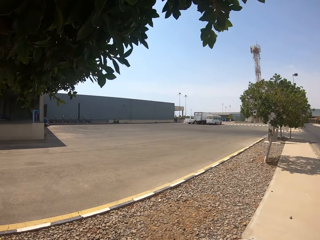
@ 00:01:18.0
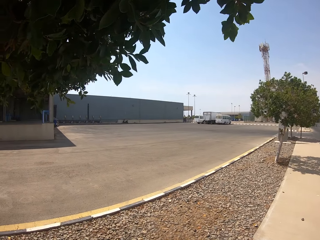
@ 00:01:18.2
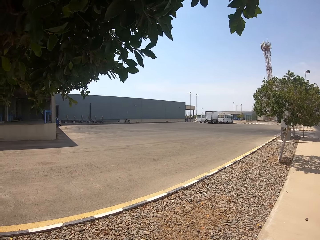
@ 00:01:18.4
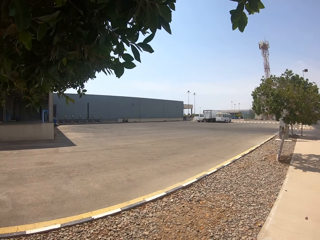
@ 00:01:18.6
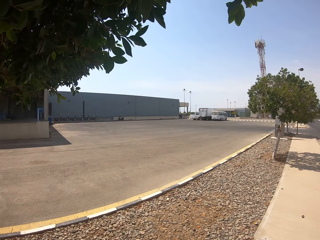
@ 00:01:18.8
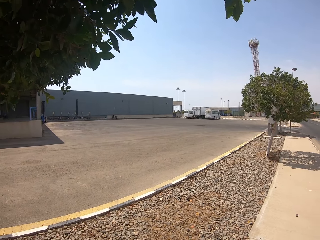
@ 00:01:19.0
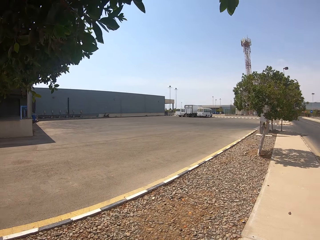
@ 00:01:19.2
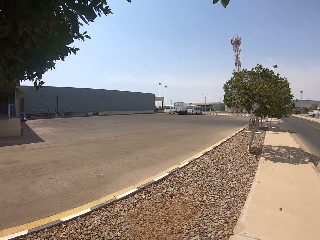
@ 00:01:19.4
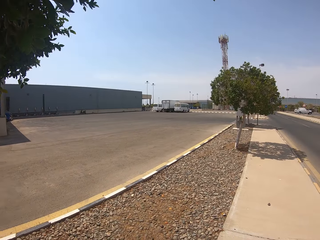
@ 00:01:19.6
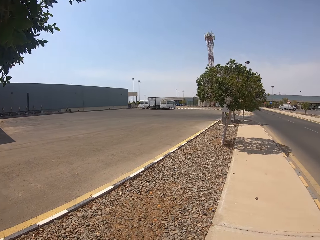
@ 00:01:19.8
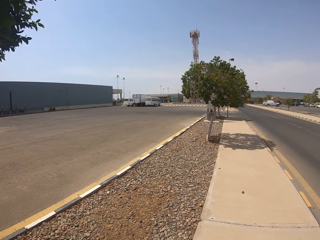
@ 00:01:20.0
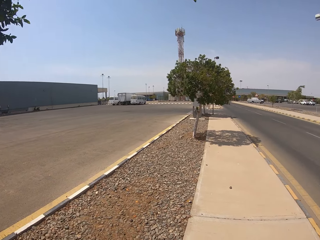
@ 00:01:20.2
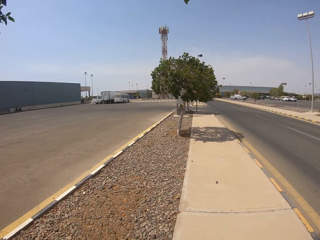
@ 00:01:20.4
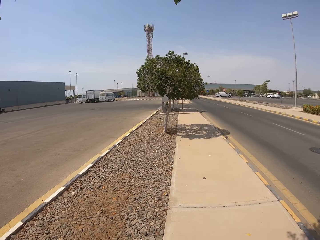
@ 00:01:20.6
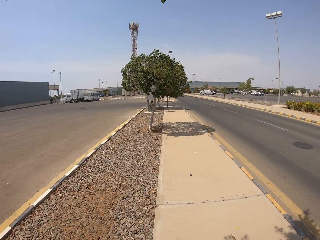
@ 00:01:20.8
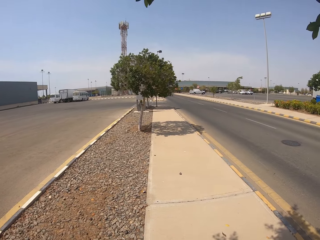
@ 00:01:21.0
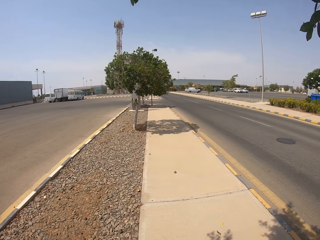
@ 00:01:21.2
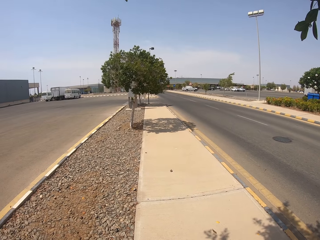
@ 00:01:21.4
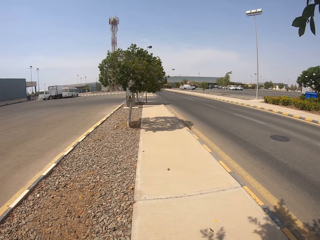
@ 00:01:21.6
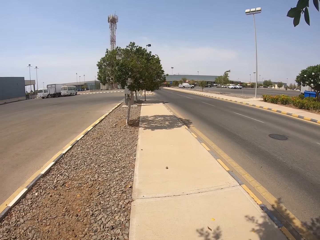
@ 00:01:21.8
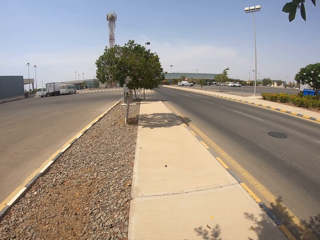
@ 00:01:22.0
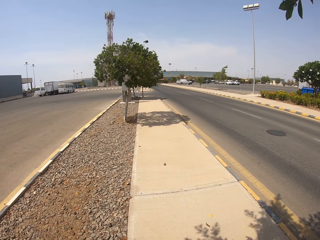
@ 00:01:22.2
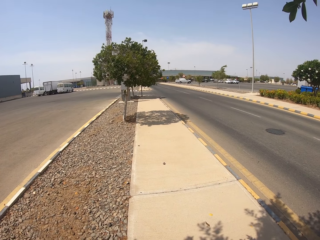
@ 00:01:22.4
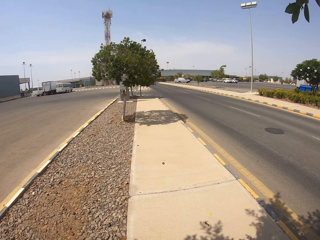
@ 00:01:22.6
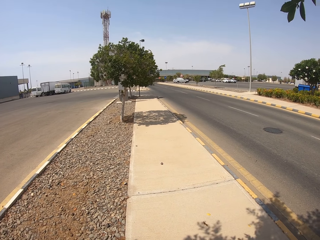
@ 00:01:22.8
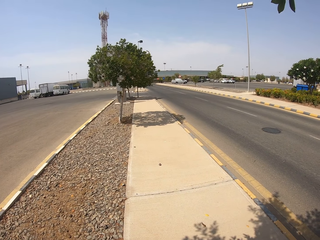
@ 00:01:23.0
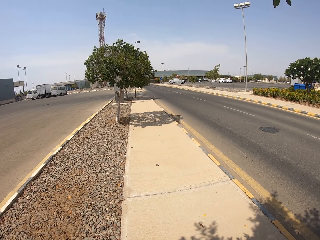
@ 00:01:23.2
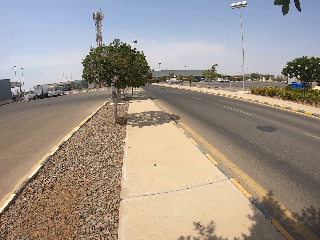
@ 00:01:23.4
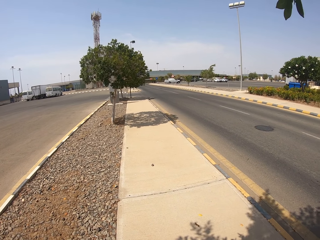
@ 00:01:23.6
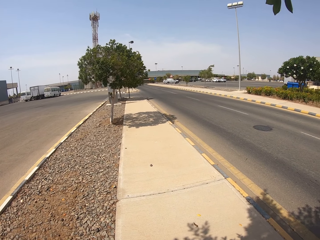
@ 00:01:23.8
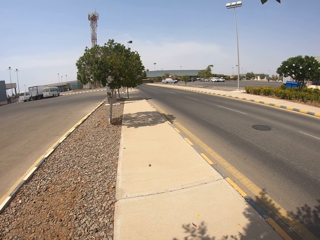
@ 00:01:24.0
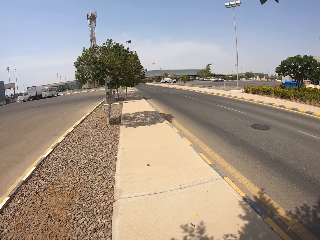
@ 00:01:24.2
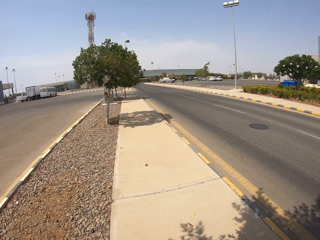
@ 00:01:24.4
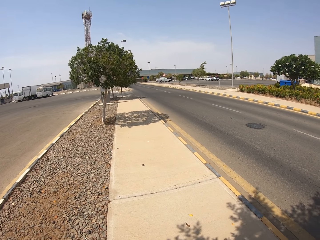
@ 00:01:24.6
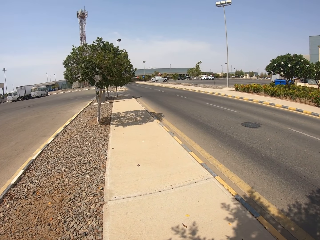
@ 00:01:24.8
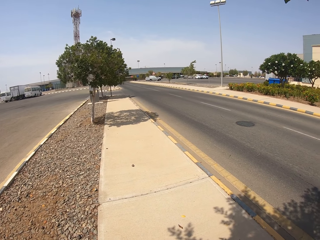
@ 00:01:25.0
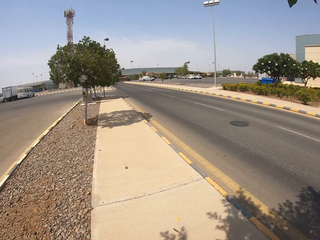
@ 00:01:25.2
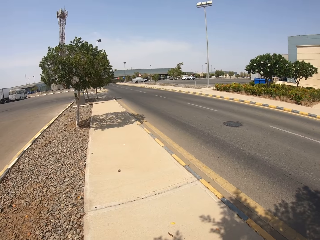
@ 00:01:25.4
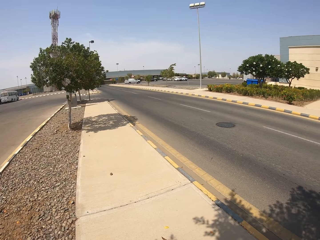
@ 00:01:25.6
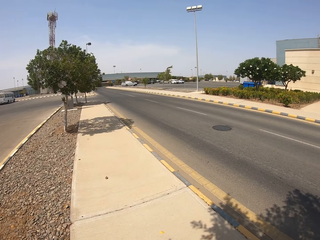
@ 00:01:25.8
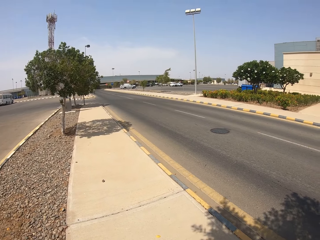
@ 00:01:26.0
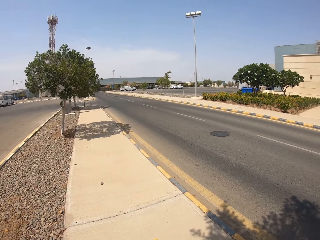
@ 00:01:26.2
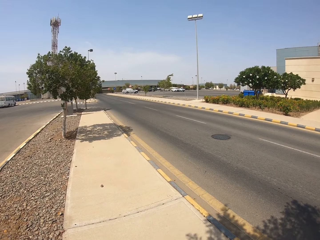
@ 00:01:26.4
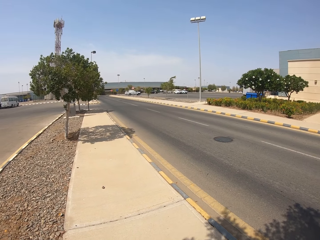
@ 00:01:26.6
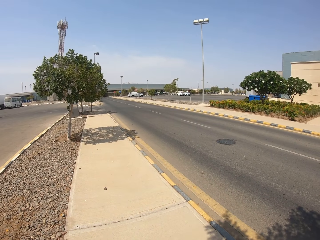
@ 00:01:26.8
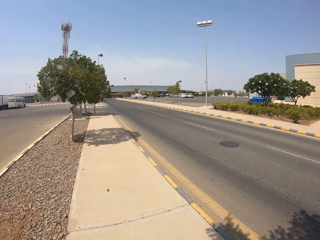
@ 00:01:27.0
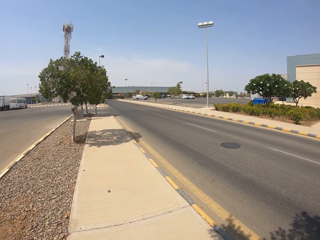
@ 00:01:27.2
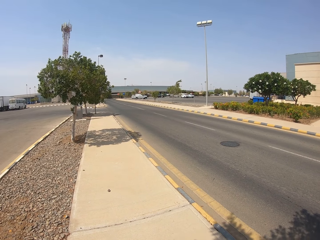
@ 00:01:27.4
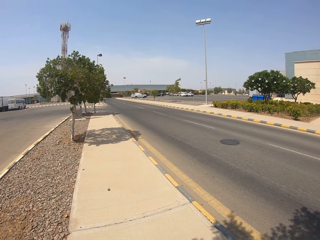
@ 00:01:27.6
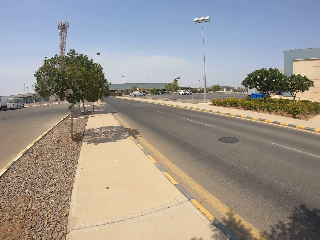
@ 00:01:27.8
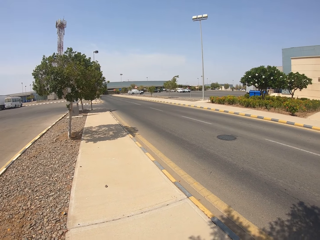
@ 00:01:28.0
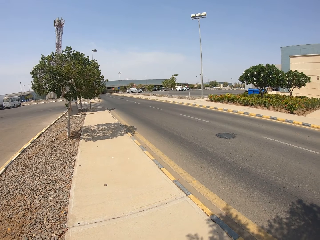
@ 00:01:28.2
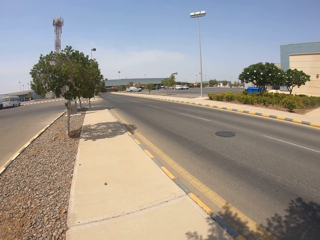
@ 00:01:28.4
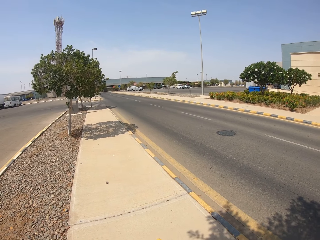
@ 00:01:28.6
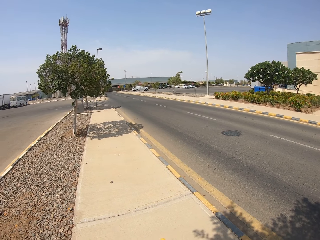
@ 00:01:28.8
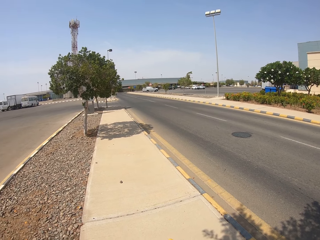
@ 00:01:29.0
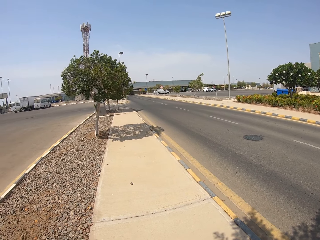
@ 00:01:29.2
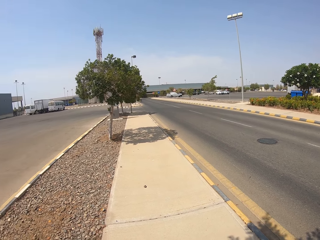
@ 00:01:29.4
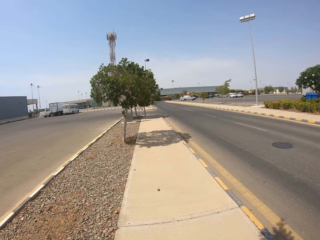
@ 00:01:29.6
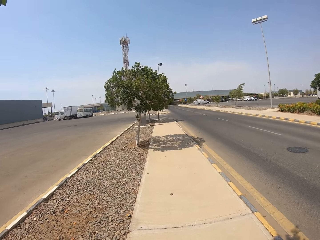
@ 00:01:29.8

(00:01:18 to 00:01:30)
The camera wearer looks around. They look at the vehicles.

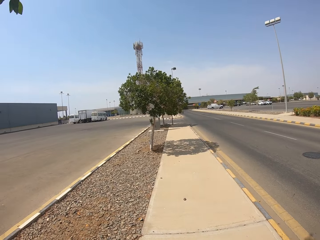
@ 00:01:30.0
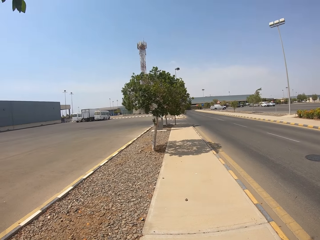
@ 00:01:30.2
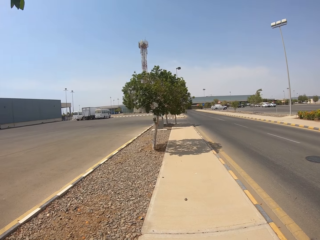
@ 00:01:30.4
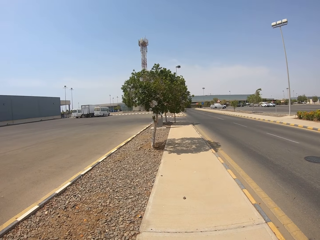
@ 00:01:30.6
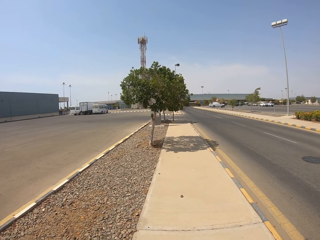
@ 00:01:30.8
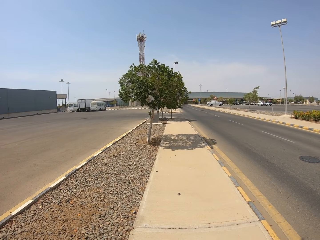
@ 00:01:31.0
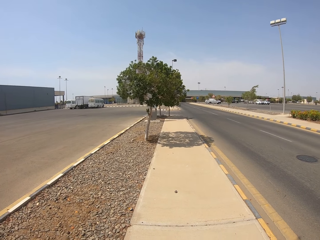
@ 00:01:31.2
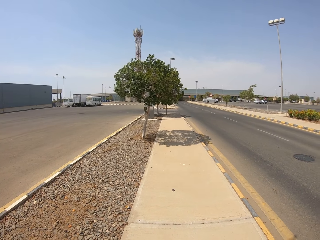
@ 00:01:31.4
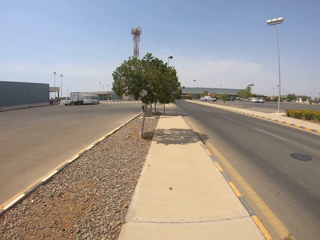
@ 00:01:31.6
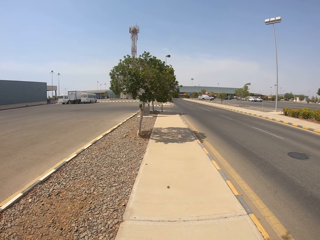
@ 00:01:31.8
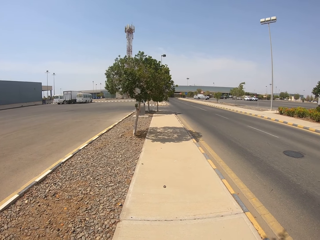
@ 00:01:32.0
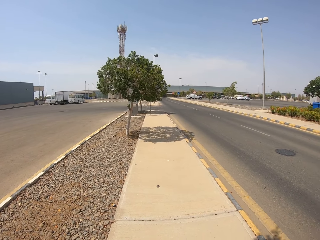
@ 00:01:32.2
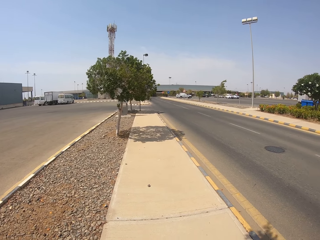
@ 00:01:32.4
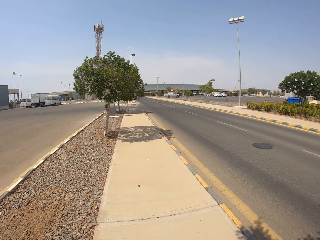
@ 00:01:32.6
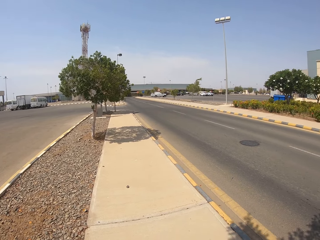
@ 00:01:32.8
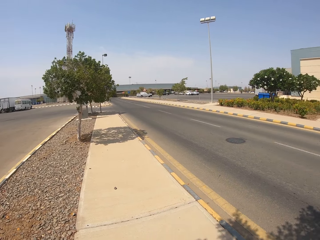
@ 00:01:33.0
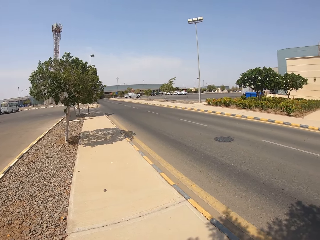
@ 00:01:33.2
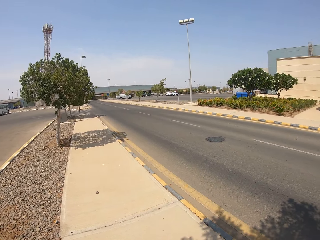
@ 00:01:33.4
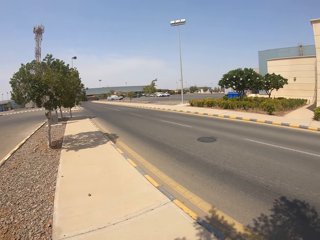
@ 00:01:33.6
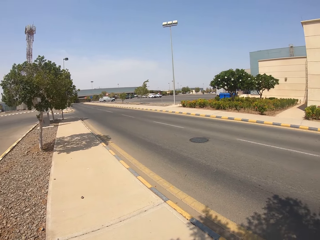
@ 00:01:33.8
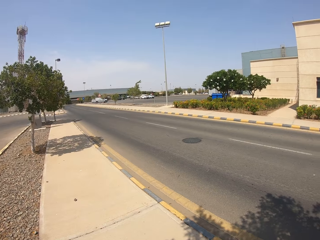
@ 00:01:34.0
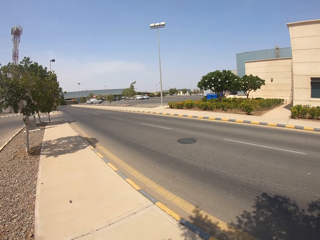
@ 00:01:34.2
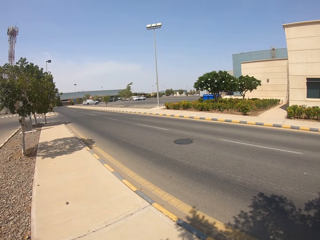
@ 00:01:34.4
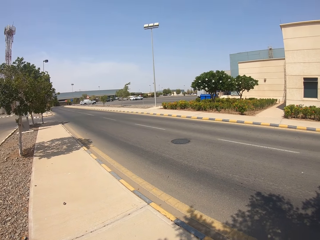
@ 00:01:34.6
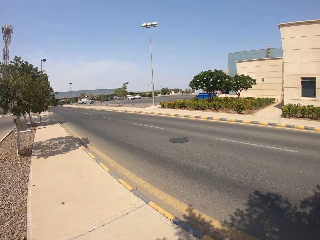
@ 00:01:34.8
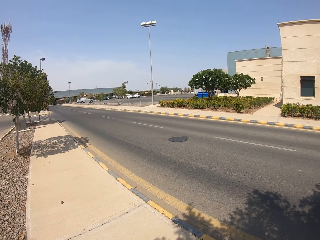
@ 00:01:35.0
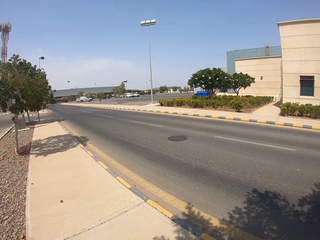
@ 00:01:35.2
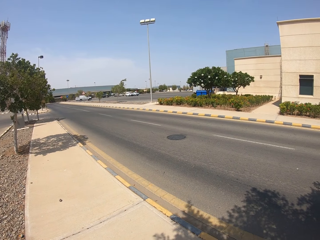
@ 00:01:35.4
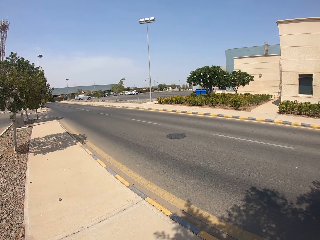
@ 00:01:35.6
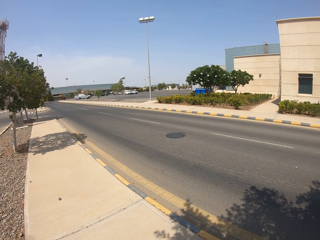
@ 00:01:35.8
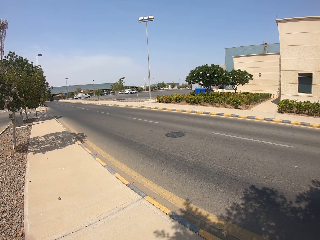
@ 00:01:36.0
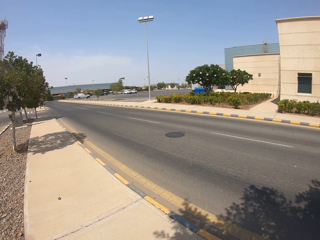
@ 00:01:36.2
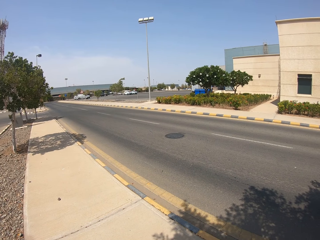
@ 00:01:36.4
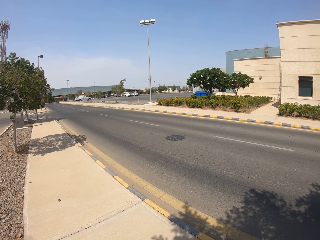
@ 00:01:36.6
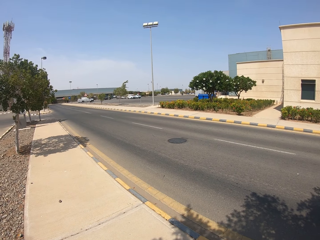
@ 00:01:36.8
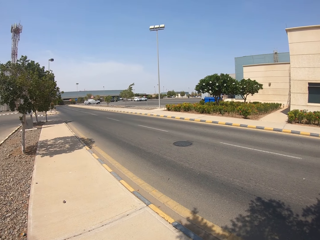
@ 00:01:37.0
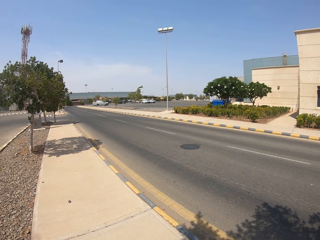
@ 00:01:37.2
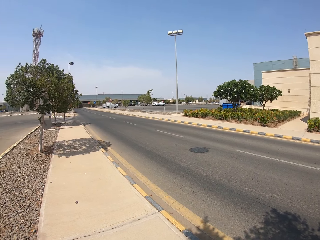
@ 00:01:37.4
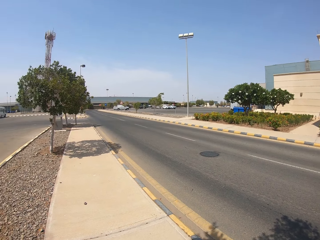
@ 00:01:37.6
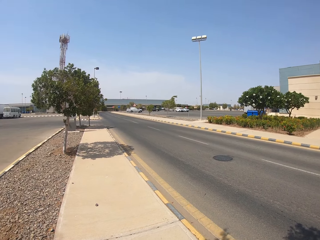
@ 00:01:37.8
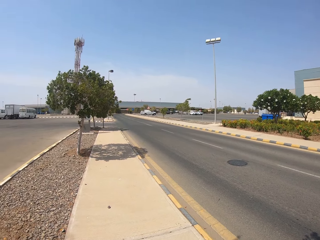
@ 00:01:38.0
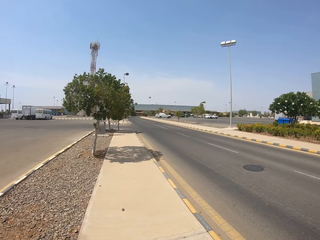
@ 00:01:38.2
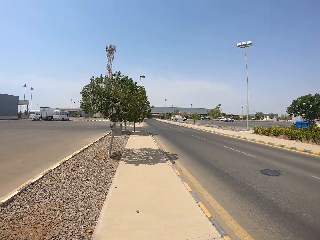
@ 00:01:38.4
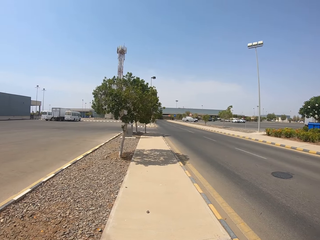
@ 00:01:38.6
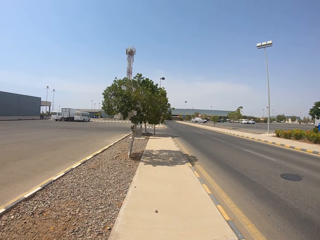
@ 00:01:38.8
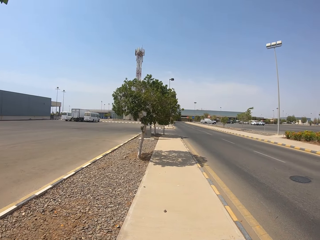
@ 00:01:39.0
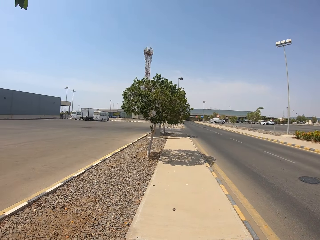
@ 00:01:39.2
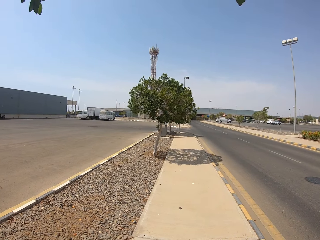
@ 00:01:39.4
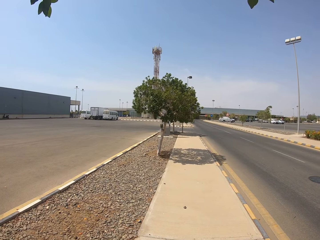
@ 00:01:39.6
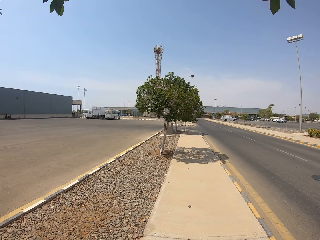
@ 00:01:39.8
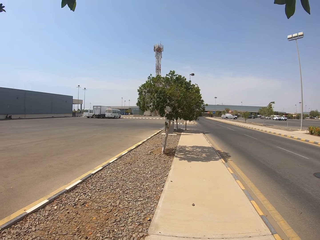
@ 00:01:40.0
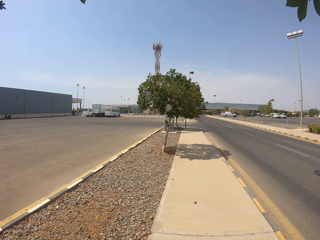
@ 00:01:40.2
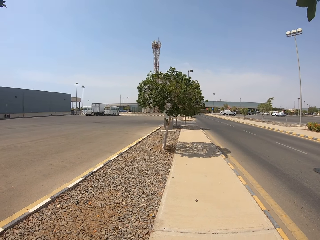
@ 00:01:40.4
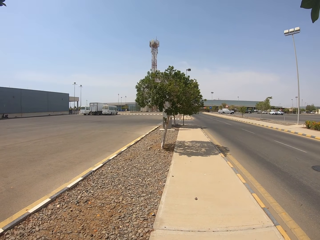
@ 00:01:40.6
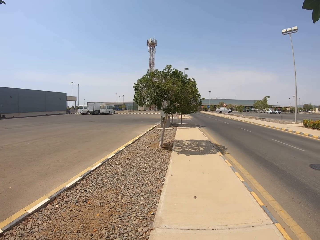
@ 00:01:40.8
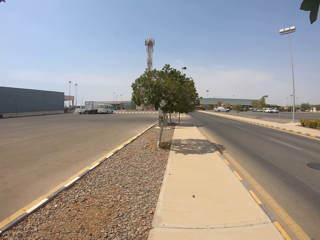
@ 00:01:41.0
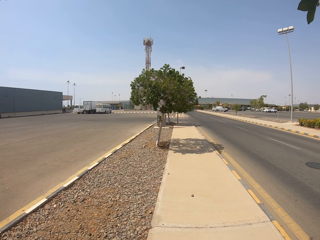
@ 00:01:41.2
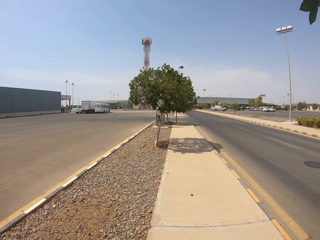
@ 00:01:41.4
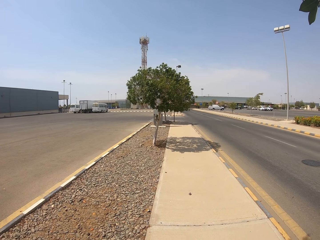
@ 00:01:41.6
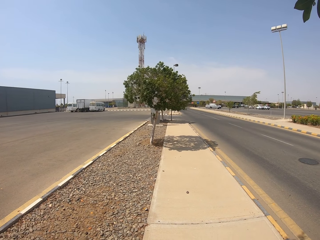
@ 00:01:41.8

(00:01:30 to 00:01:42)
The camera wearer looks on the road.
